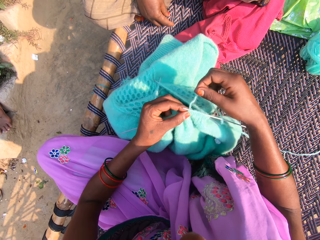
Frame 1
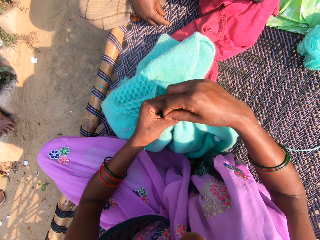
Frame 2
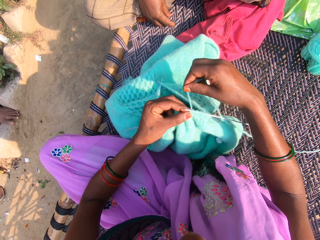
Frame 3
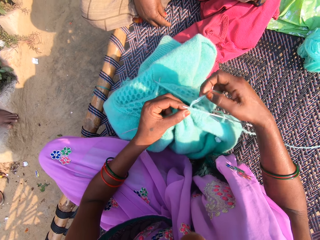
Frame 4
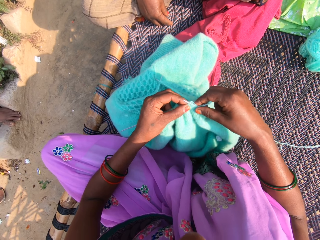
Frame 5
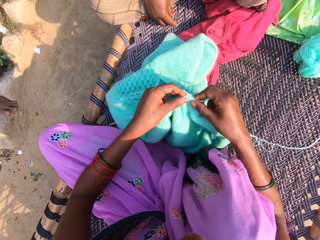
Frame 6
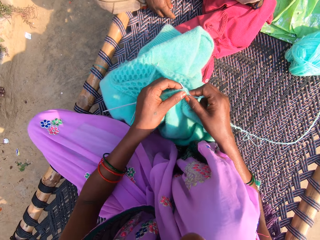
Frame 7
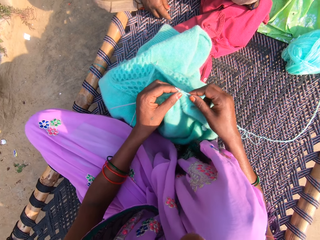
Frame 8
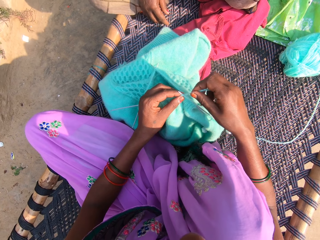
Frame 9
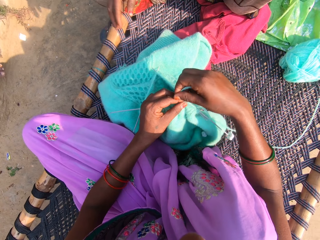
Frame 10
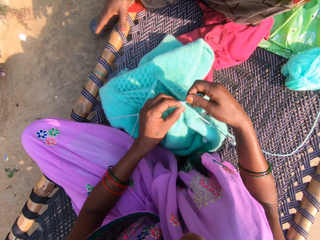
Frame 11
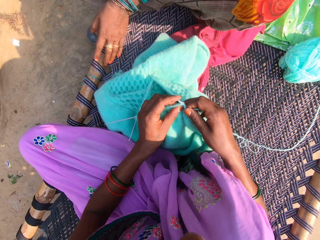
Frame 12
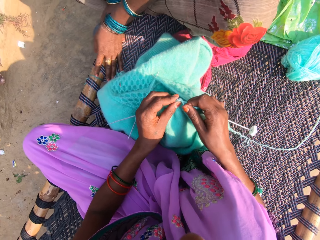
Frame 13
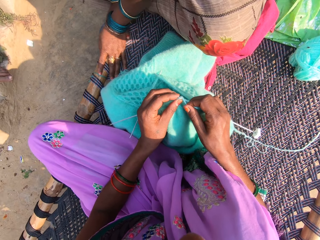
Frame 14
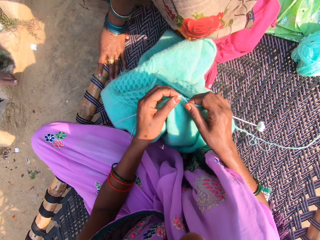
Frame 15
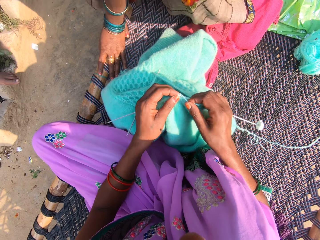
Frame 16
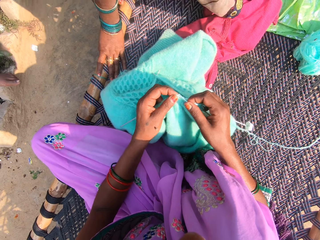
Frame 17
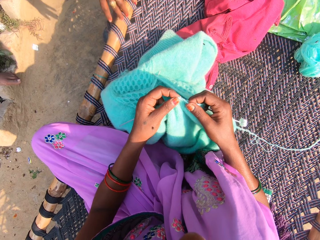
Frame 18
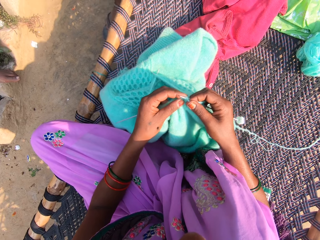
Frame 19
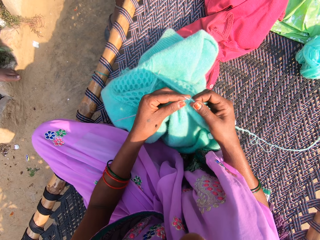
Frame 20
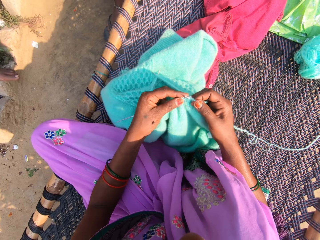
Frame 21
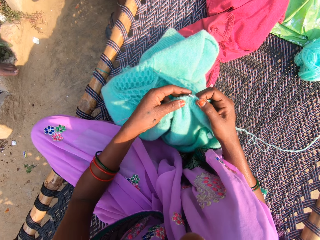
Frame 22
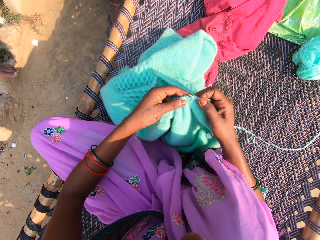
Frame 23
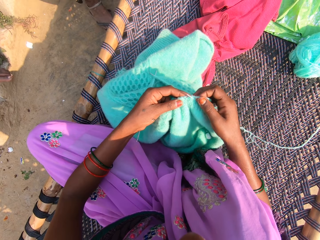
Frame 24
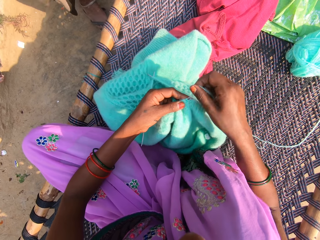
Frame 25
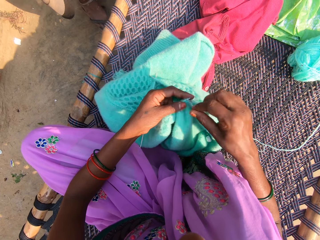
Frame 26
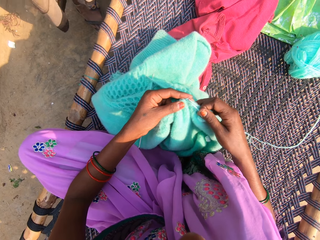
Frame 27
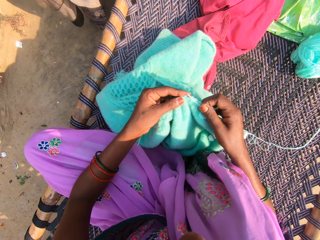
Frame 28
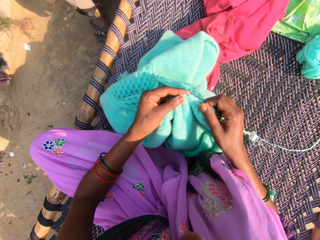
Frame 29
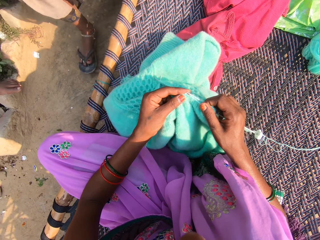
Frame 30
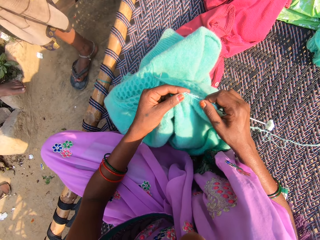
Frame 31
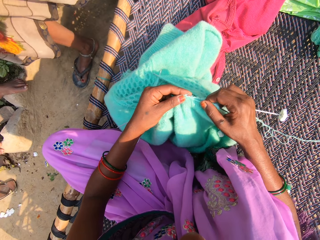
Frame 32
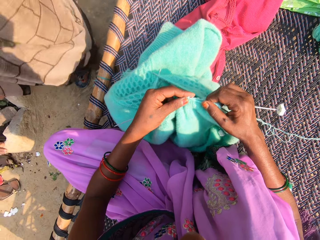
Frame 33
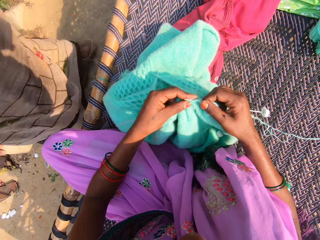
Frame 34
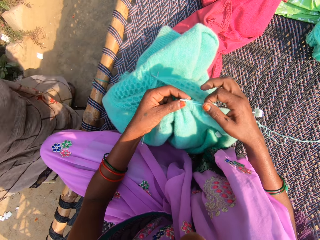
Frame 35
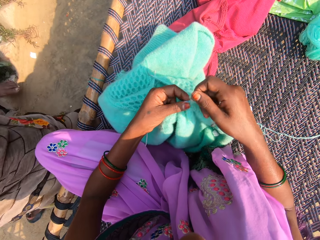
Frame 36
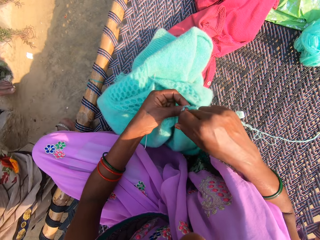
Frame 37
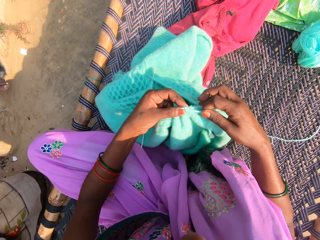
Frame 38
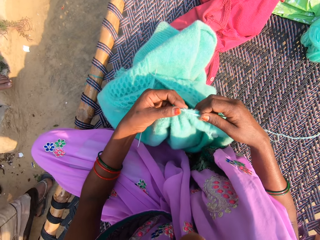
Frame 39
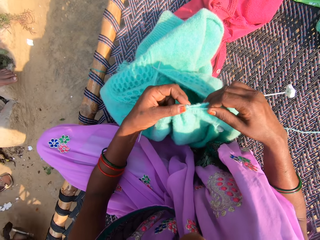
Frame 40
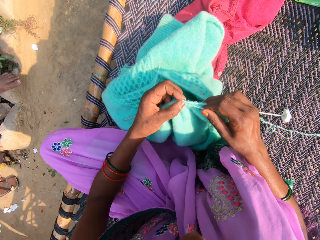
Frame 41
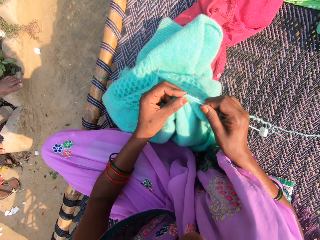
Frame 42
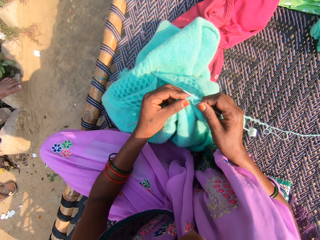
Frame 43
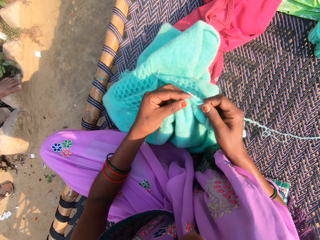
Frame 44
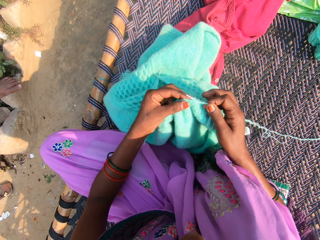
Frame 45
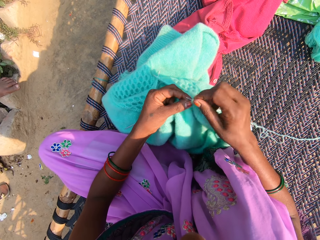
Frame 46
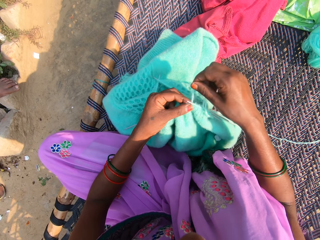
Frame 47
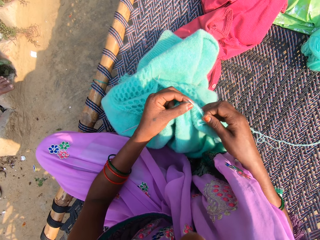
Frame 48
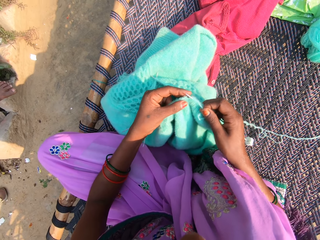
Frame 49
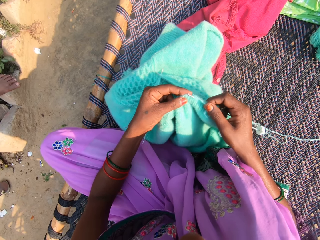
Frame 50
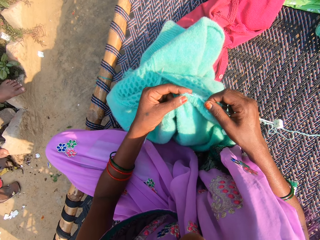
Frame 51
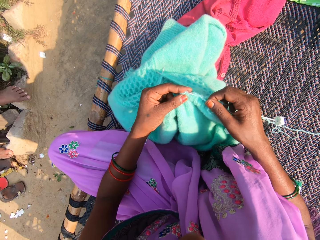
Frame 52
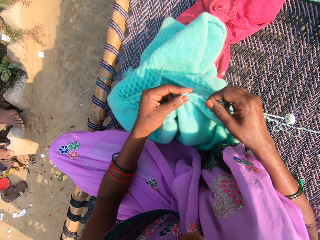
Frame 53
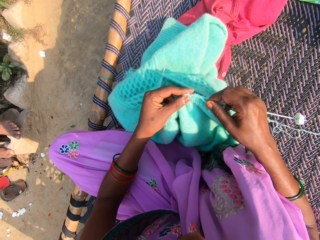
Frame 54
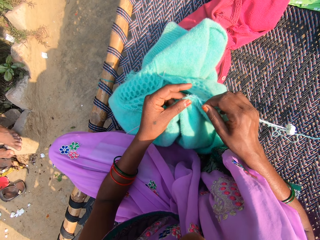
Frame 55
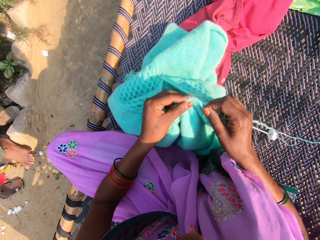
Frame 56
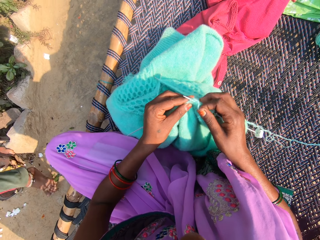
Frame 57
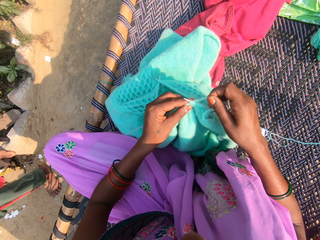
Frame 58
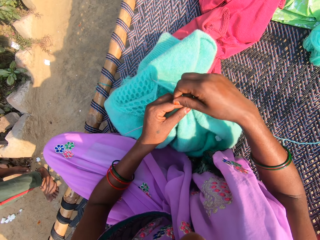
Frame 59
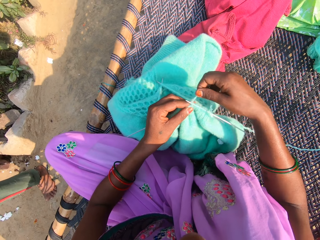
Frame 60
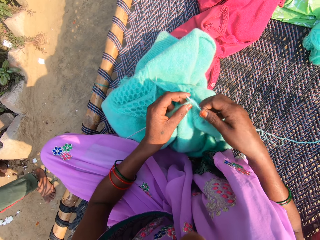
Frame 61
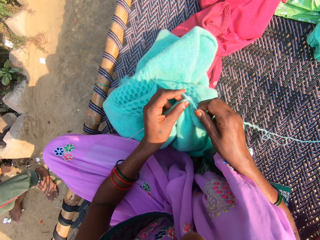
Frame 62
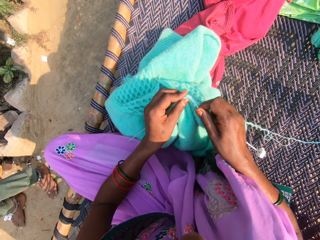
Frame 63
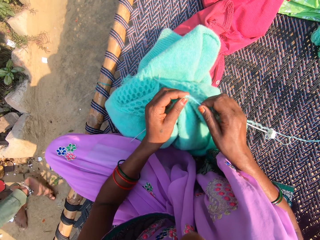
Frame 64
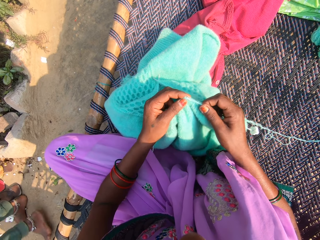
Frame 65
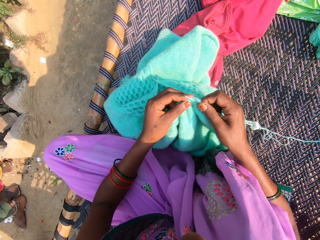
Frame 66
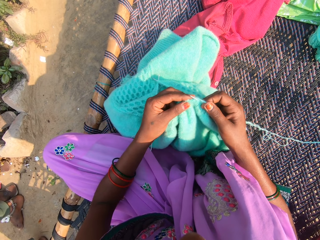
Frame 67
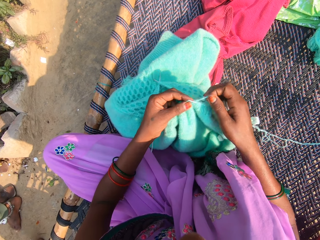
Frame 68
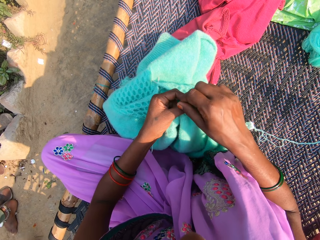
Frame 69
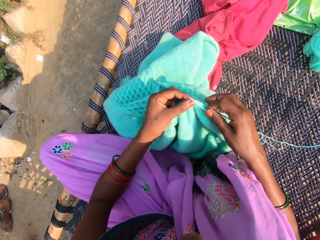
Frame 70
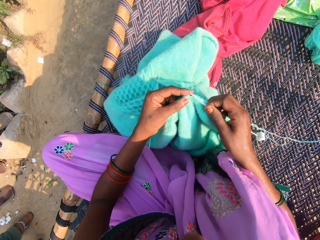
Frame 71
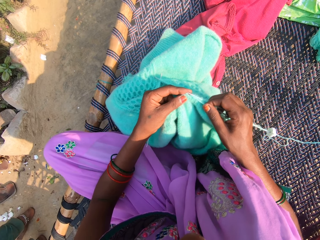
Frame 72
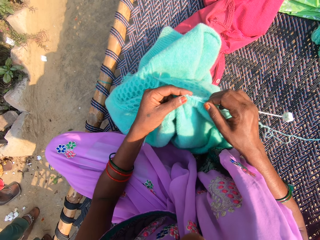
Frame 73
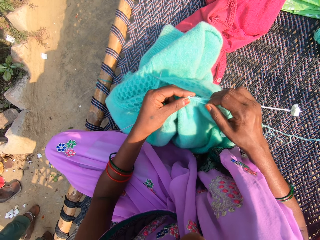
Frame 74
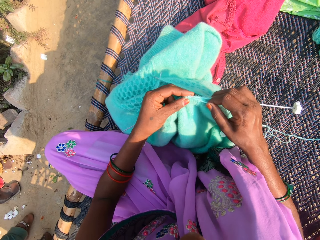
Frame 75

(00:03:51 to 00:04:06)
The camera wearer rolls the yarn on the needle. They knit the yarn with the needle. A woman walks around. The camera wearer rolls the yarn on the needle. They knit the yarn with the needle. They roll the yarn on the needle. They knit the yarn with the needle. They roll the yarn on the needle. A man walks around. The camera wearer knits the yarn with the needle.

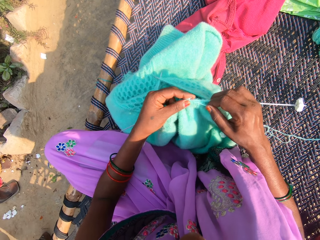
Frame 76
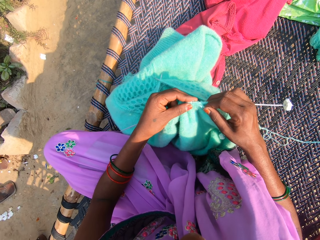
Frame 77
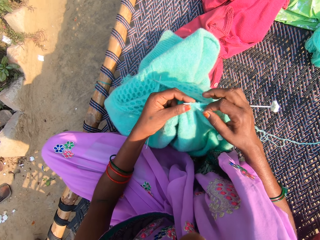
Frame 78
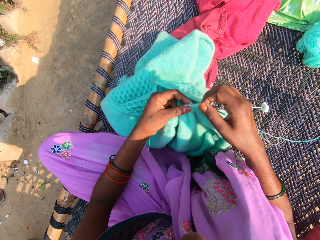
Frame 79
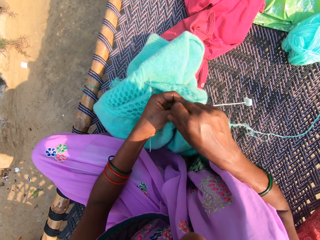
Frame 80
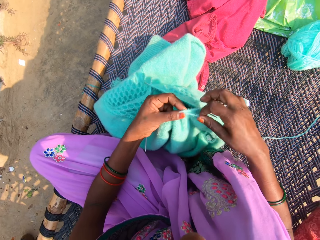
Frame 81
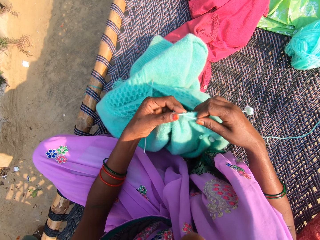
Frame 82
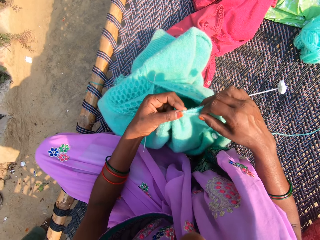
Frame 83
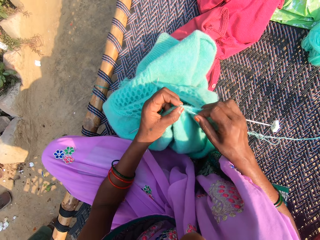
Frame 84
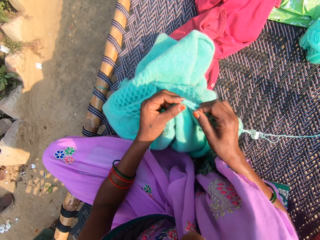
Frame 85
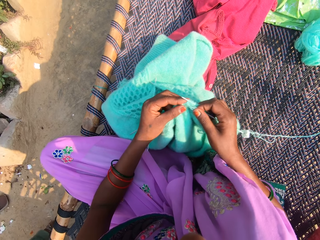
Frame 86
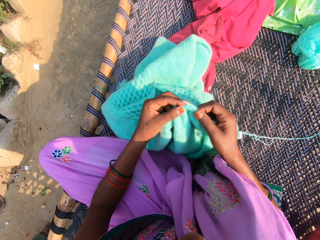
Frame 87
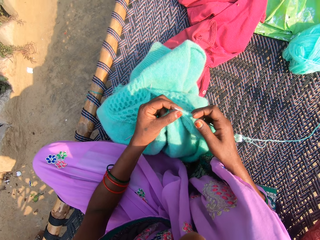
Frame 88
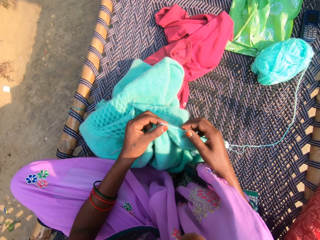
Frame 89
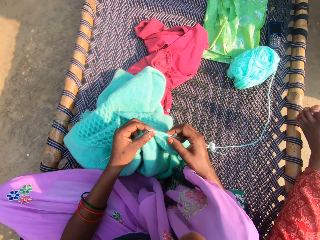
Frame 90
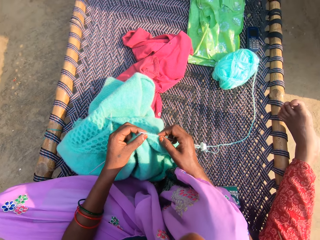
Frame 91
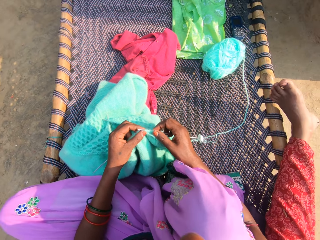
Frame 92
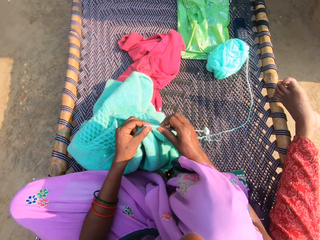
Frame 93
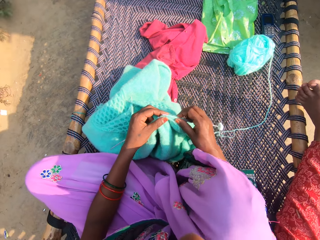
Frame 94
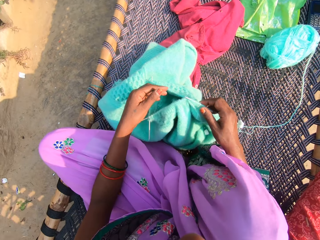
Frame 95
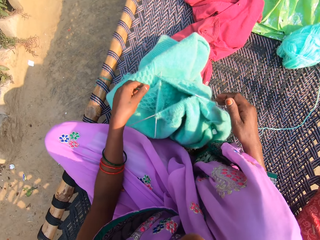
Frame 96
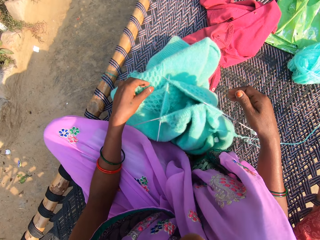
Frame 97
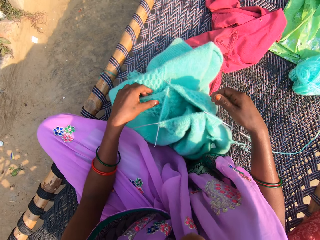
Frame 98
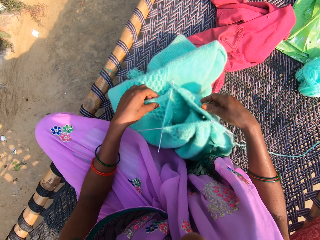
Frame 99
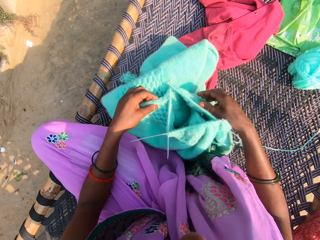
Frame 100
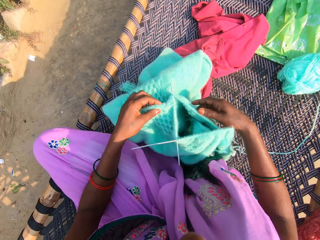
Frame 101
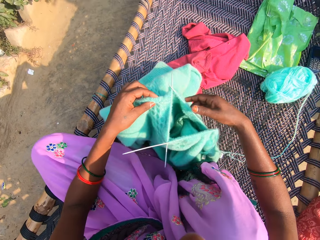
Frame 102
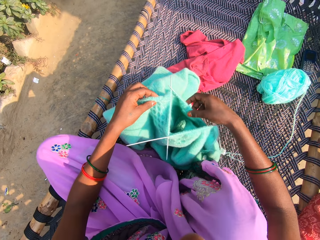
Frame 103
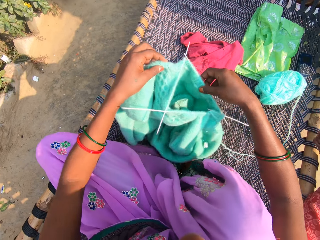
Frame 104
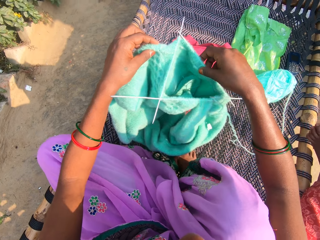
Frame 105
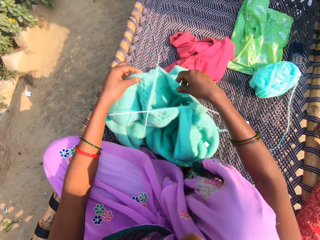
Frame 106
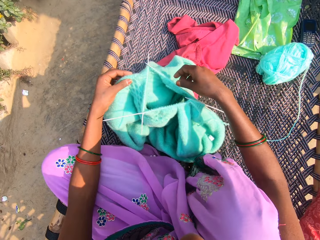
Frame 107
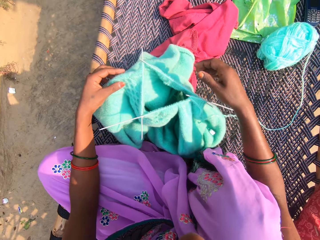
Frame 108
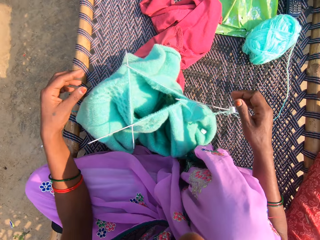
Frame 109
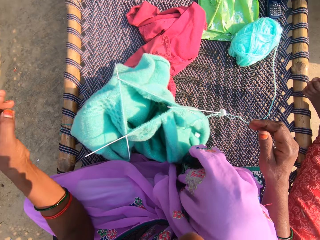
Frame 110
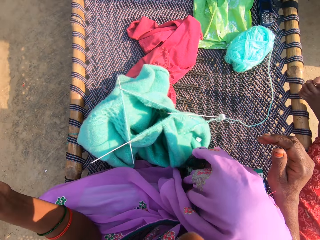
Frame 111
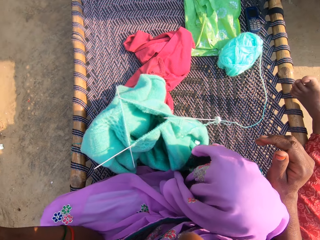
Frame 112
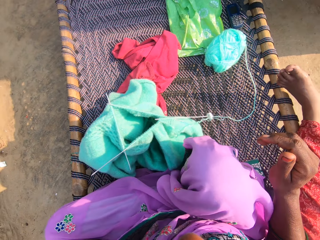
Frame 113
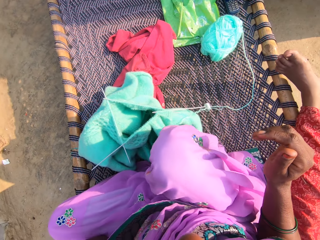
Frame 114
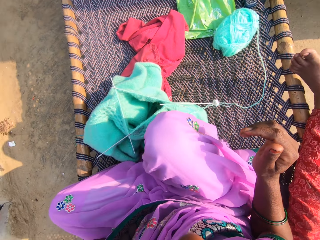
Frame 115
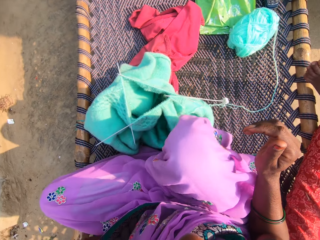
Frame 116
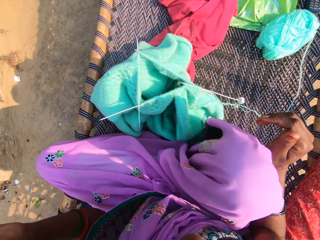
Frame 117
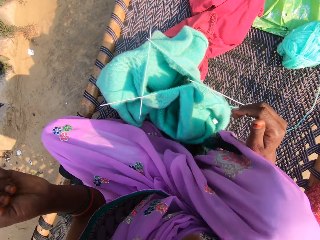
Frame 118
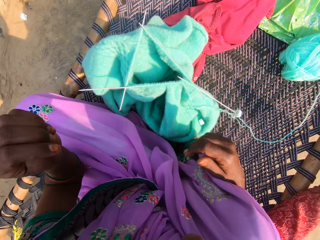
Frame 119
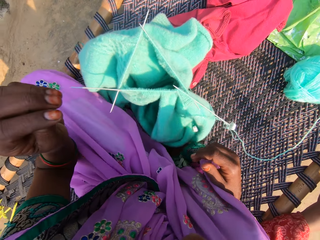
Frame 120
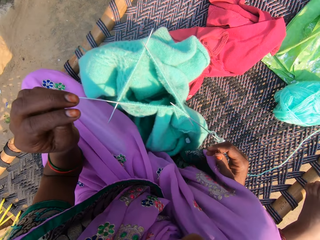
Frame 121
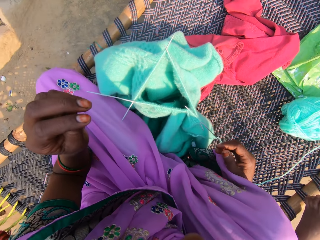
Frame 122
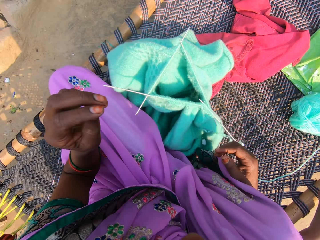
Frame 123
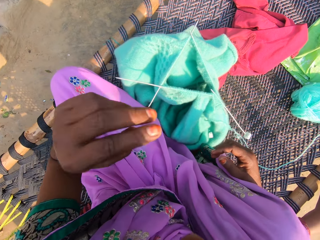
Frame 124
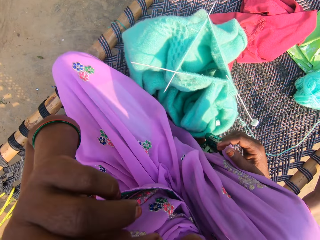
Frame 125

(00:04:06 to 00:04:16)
The camera wearer rolls the yarn on the needle. She knits the yarn with the needle. She lifts up the fabric. She adjusts the cardigan on the chair. She puts the fabric down. She touches her face with her right hand.
